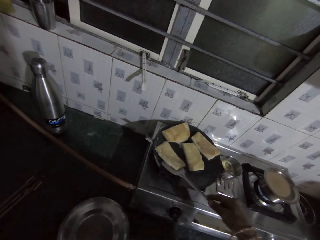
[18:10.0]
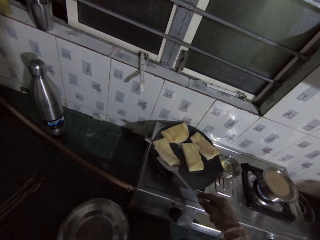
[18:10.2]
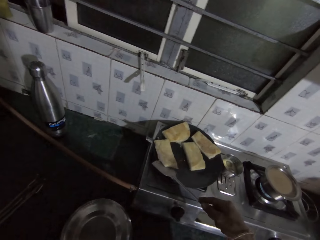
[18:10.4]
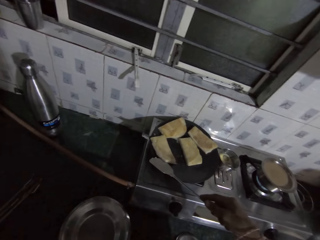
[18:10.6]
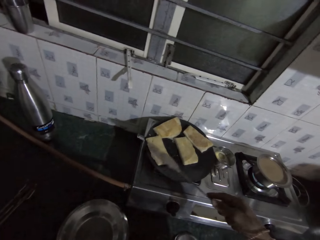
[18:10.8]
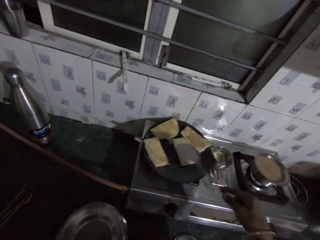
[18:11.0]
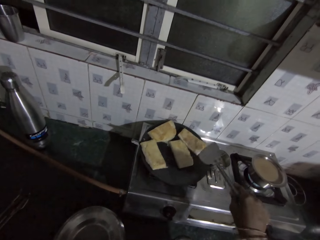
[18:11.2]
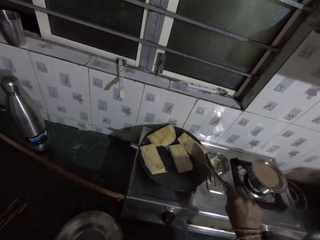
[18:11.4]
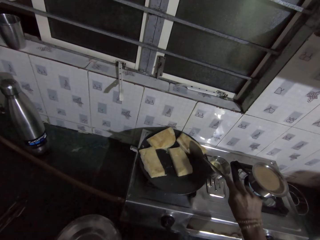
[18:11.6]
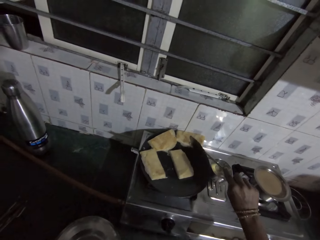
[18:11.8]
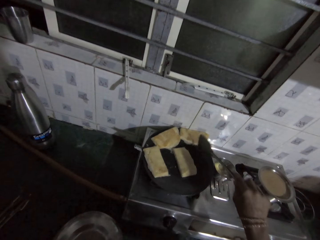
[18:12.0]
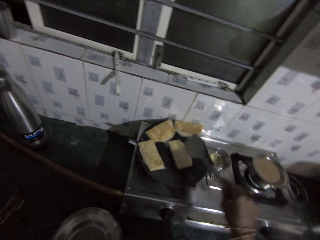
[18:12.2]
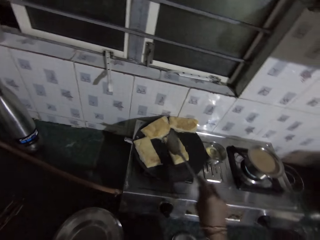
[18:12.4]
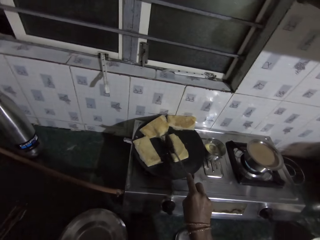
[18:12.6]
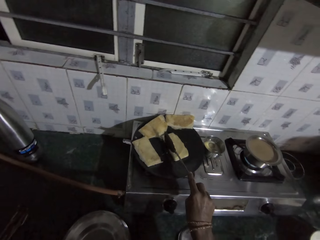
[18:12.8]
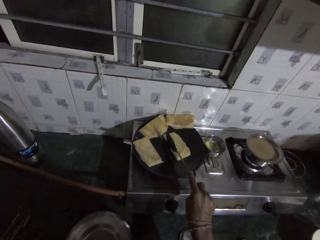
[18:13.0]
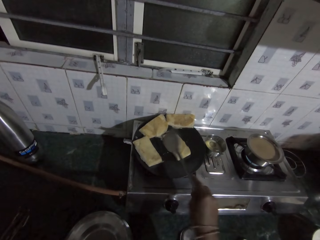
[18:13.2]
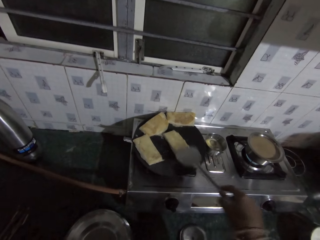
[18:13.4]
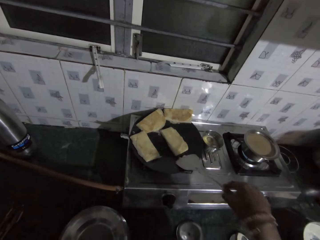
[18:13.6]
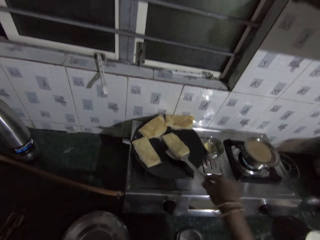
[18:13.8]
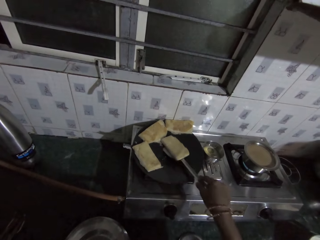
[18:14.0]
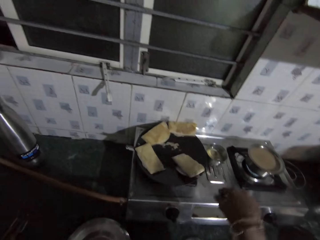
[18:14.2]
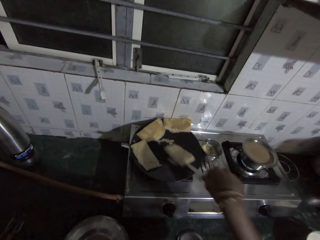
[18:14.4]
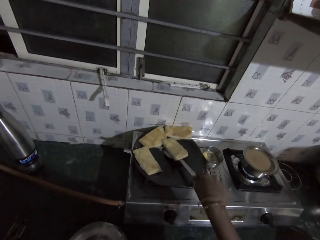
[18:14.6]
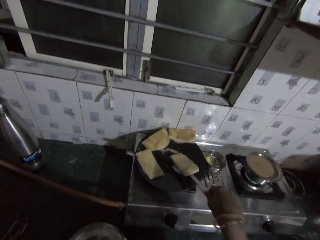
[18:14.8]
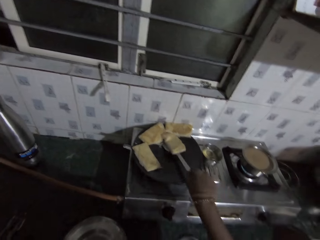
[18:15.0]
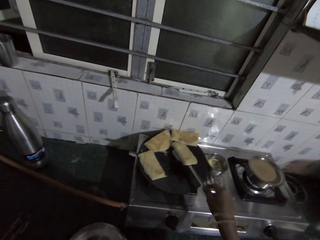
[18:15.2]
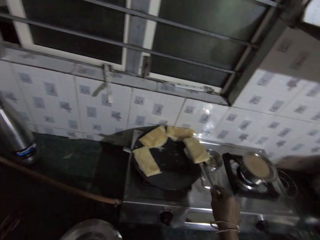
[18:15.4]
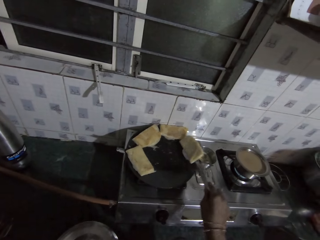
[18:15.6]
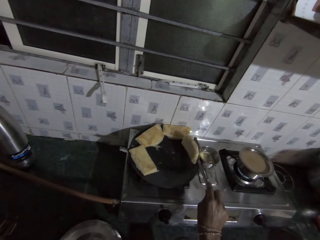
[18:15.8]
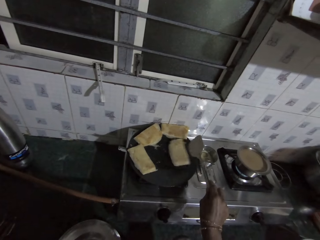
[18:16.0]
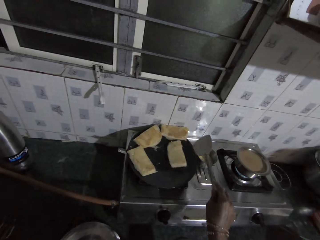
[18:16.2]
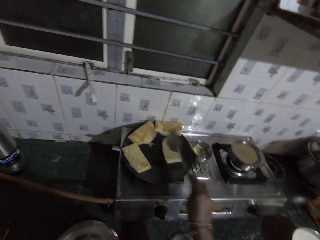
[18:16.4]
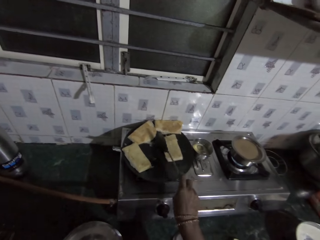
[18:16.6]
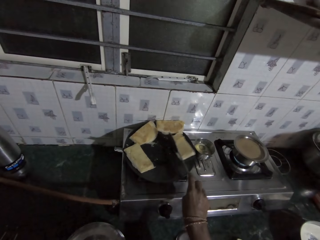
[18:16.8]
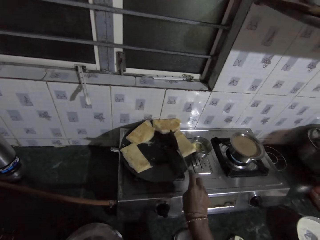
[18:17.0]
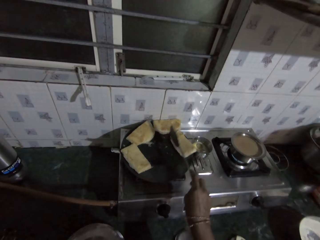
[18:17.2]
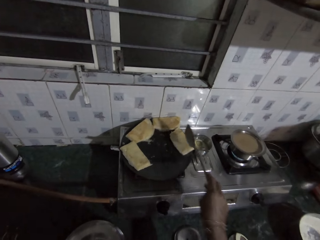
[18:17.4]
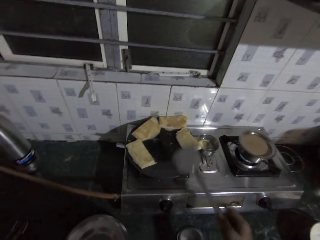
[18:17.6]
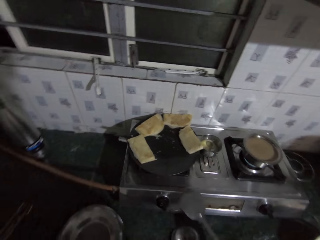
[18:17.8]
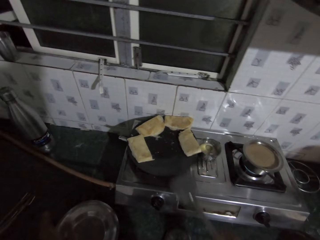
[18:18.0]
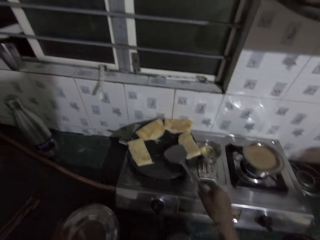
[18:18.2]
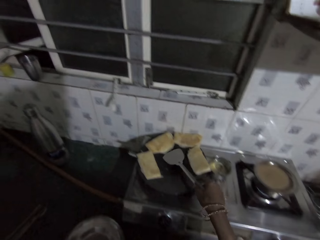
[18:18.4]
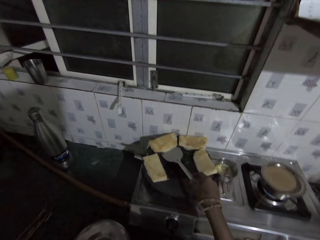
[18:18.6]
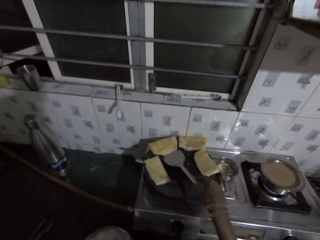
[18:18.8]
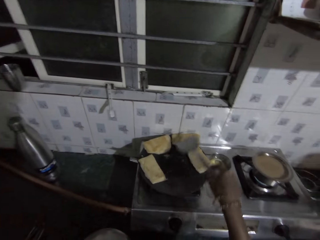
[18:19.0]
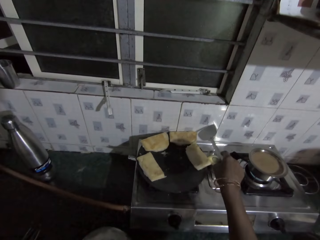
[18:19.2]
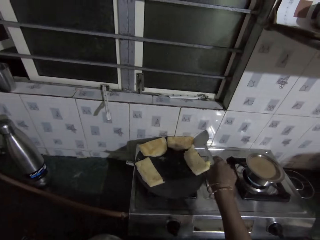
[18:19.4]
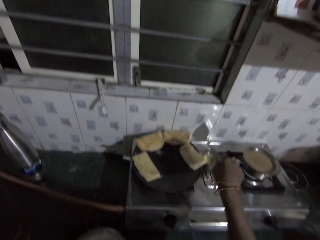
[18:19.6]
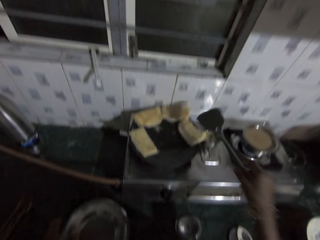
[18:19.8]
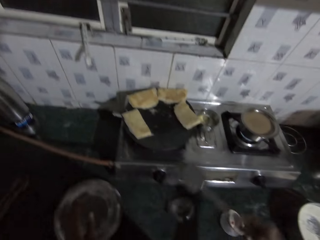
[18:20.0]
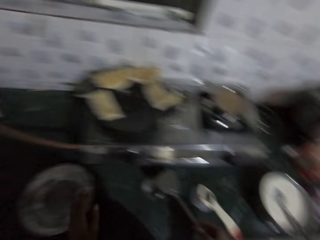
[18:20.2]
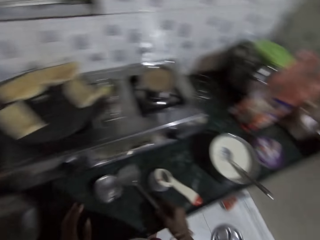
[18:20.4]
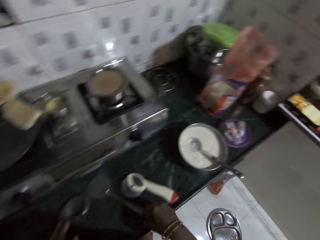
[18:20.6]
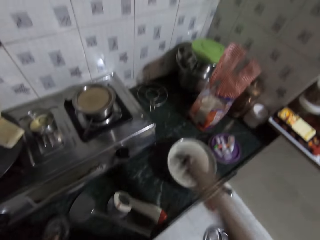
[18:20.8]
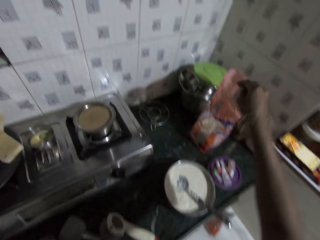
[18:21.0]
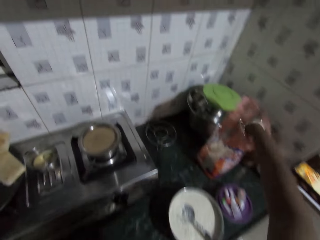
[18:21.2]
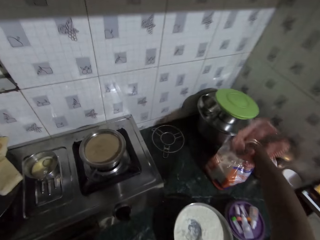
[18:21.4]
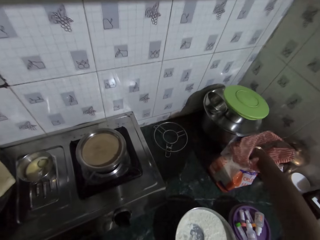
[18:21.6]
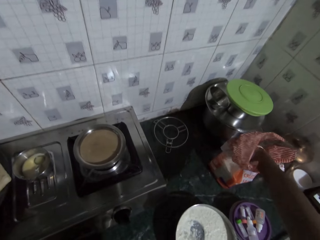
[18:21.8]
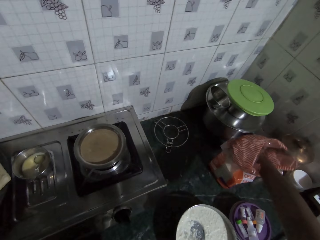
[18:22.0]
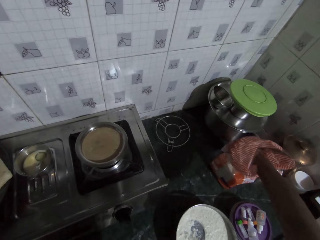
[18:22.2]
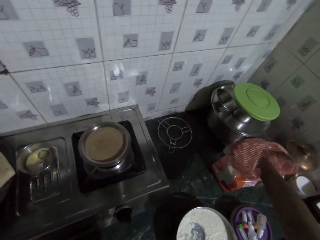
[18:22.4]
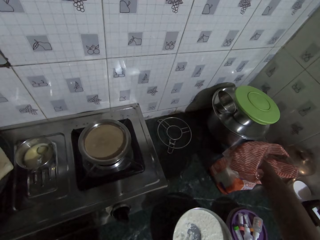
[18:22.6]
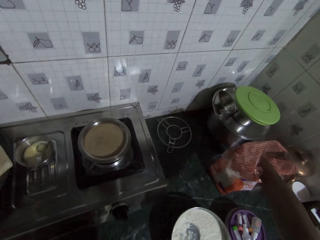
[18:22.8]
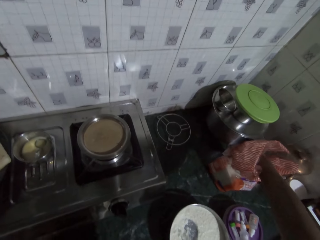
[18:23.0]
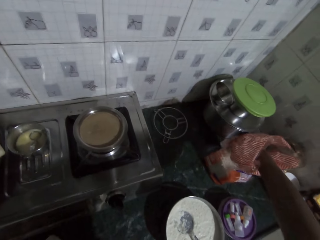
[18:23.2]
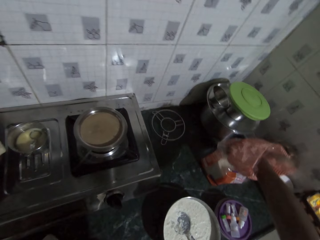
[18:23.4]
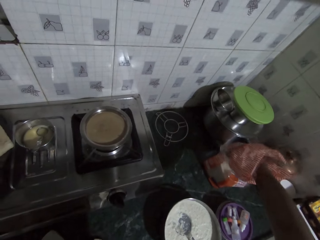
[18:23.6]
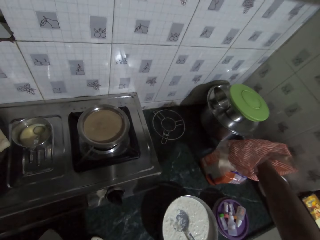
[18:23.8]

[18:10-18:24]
The camera wearer moves bread in the pan with the spatula in their right hand repeatedly. They turn the bread in the pan with the spatula in their right hand. They flip the piece of naan with the spatula in their right hand. They shift the piece of naan to the edge of the pan with the spatula in their right hand. They shift pieces of naan with the spatula in their right hand. They drop the spatula in their right hand on a kitchen table. They grab bread from a plastic bag.

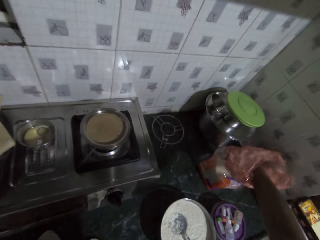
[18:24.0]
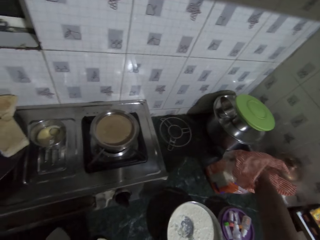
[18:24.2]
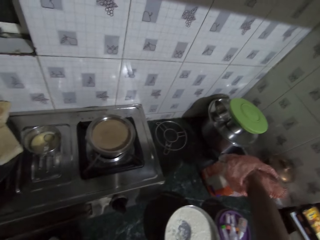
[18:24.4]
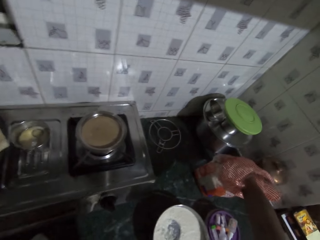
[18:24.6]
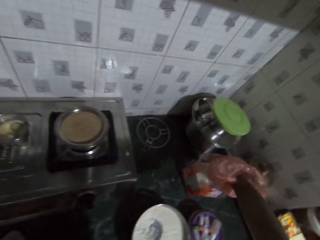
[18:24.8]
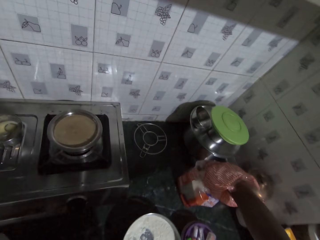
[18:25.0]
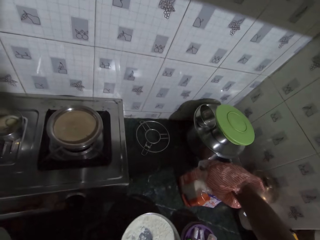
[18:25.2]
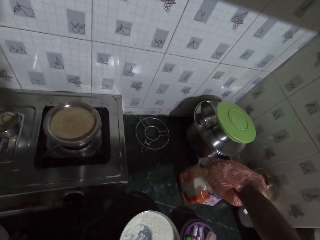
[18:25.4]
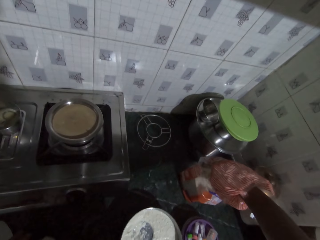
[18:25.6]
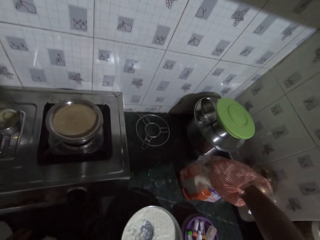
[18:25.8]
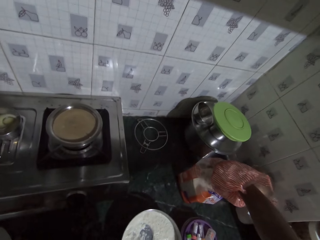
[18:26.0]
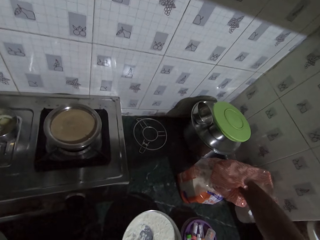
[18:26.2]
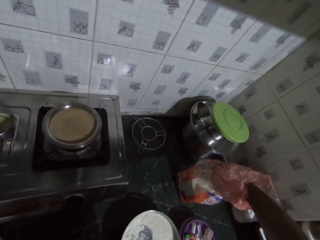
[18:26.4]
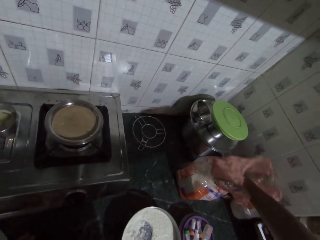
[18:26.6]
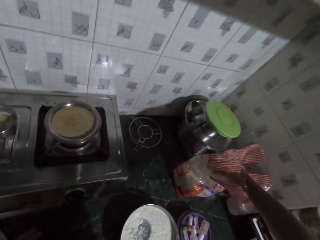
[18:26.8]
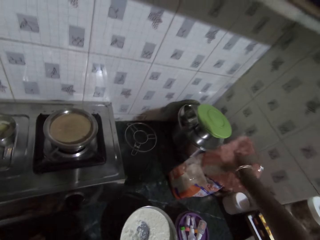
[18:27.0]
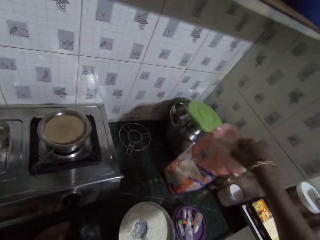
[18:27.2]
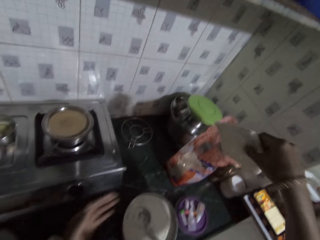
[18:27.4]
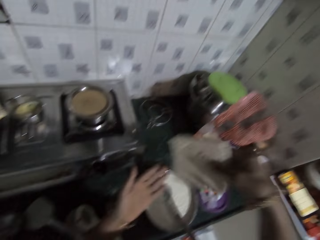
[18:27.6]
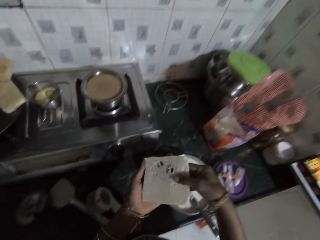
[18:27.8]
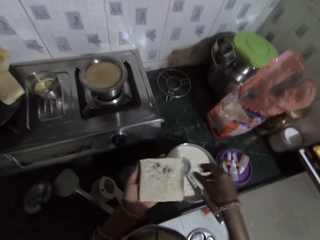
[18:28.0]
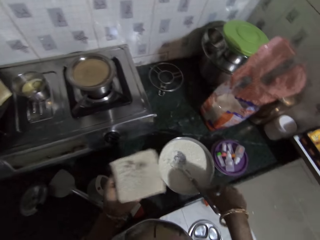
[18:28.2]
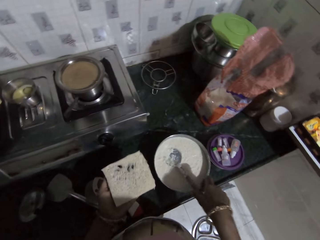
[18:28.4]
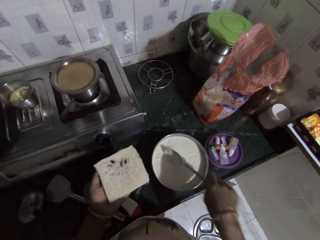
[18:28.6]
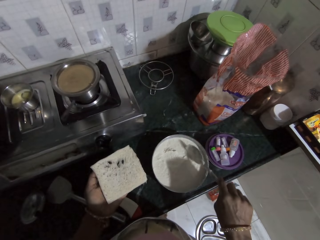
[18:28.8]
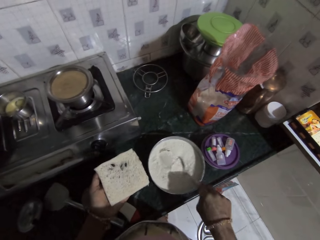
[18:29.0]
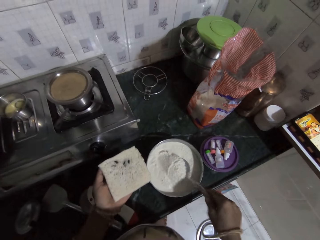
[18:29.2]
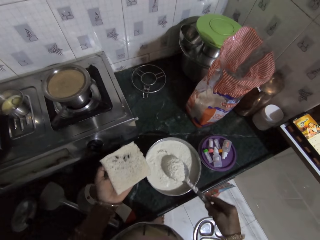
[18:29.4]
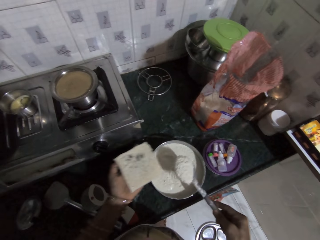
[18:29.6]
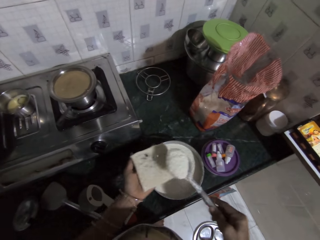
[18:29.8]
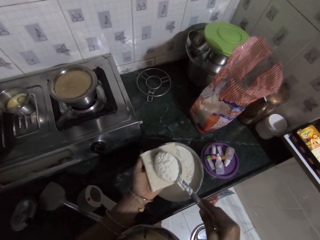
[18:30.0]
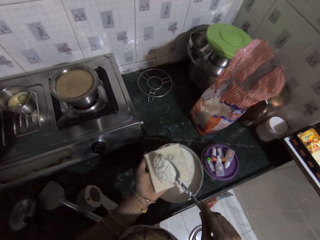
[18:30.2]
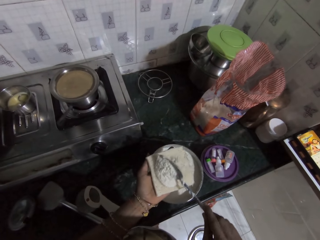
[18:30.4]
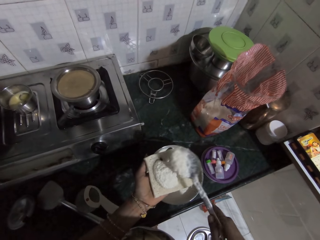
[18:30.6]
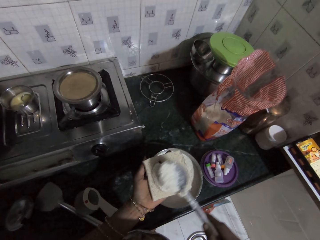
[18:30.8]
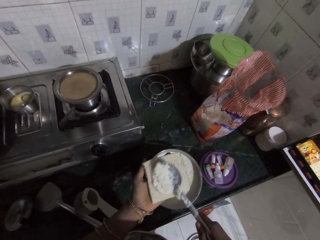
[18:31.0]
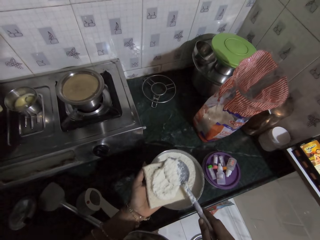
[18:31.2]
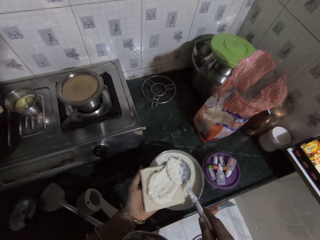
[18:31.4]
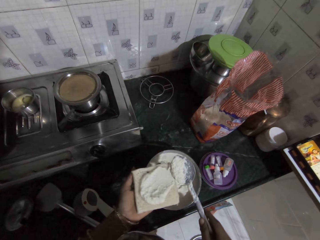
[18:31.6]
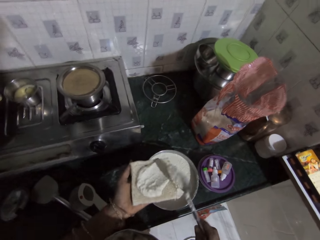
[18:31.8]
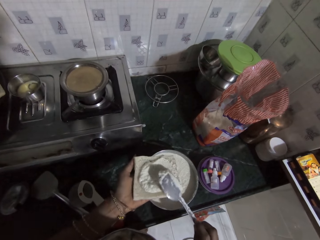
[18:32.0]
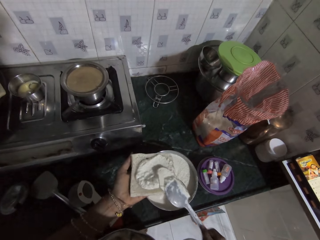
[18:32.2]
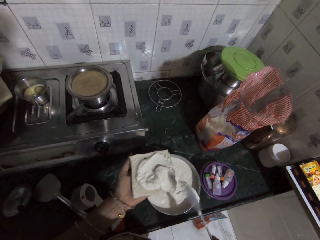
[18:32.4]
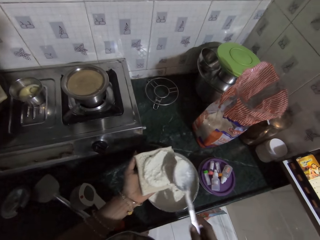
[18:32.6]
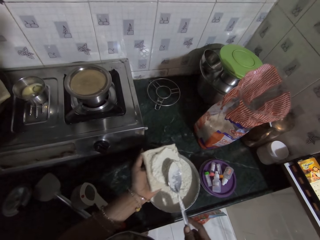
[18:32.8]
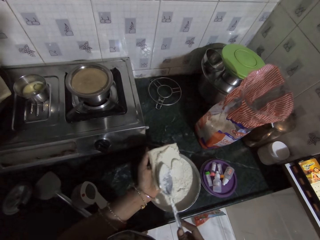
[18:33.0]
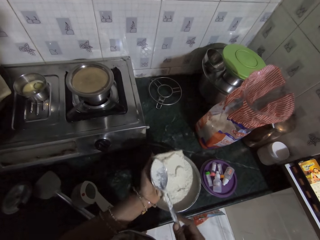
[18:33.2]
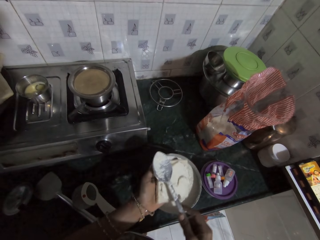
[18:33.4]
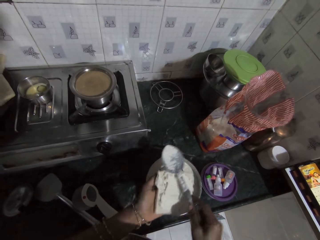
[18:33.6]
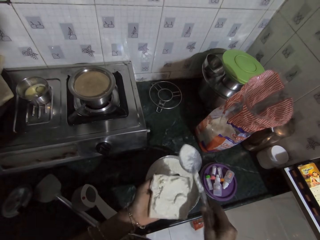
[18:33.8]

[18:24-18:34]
The camera wearer picks up a piece of naan bread from a nylon with her right hand. She drops the piece of naan bread on her left hand with her right hand. She holds the bread and grabs a spoon. She scoops baking powder from a plate of baking powder with the spoon in her right hand. She holds the bread. She holds the bread again. She spreads the baking powder on the naan bread with the spoon in her right hand.
